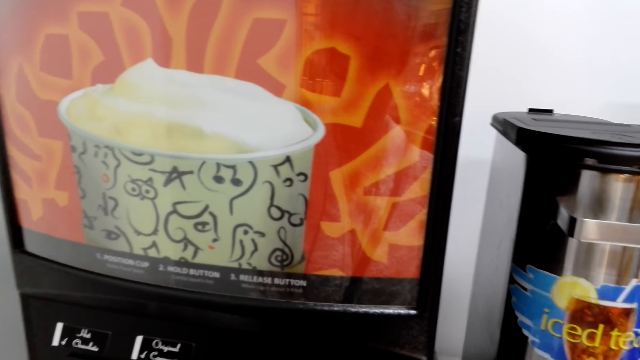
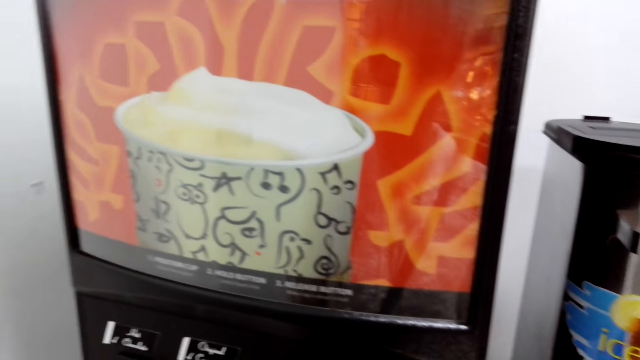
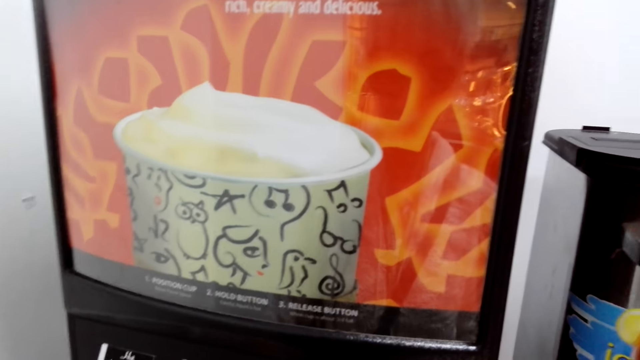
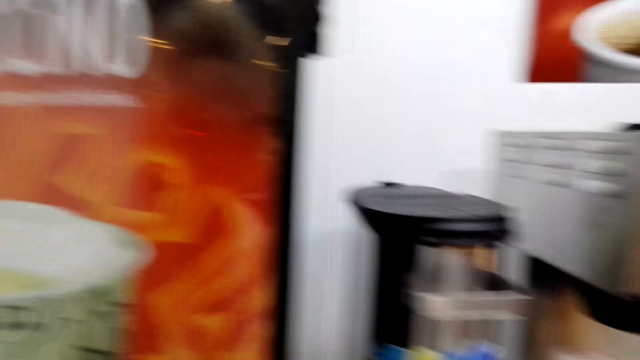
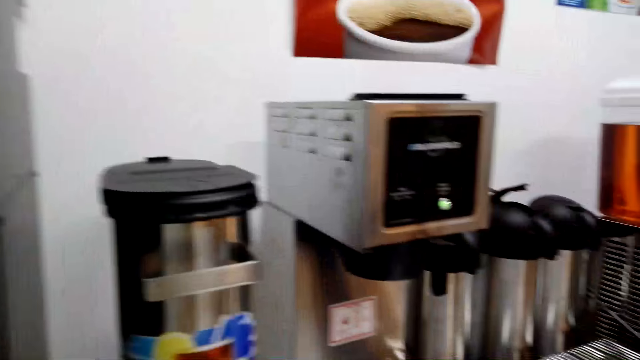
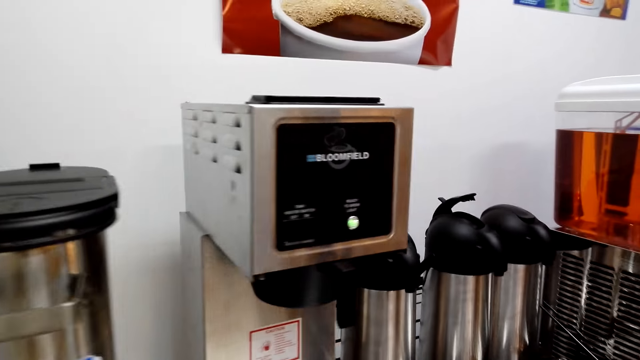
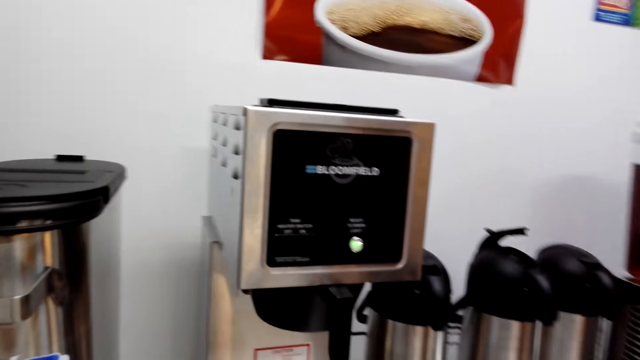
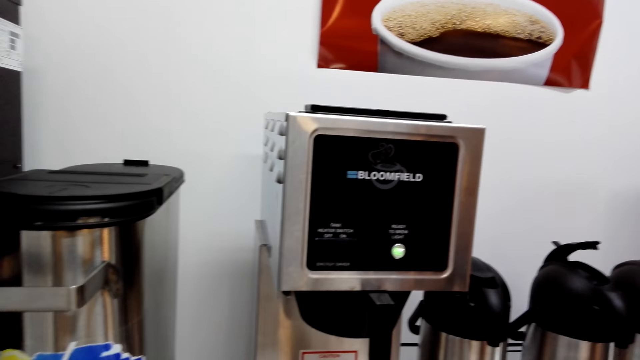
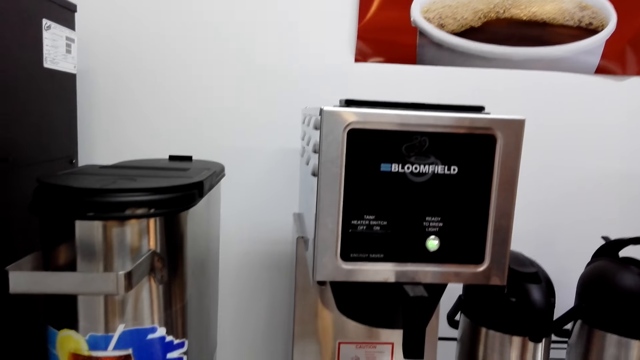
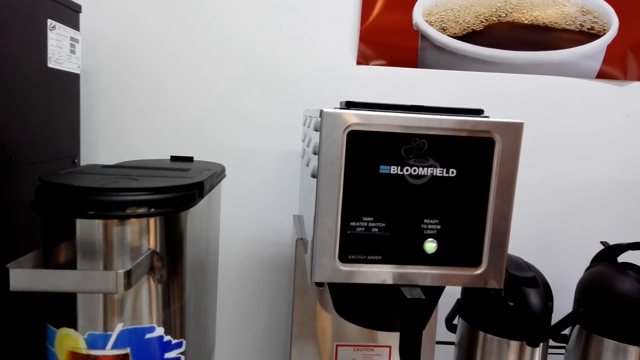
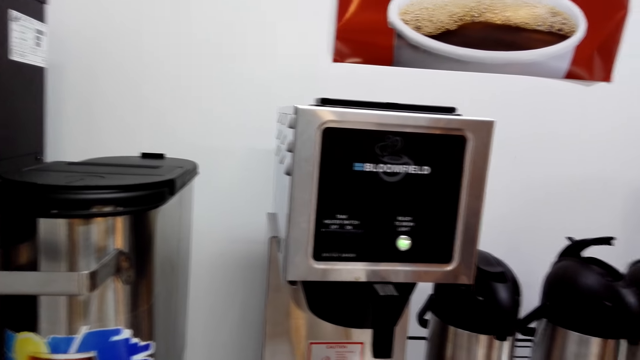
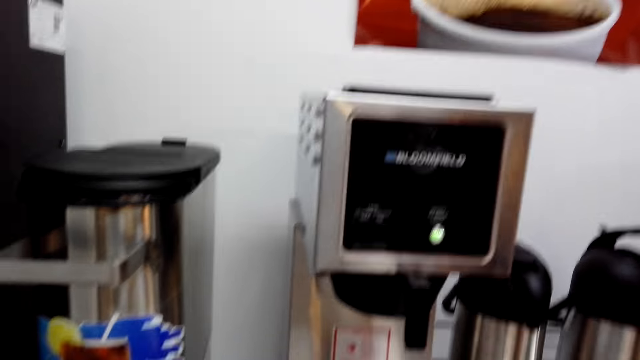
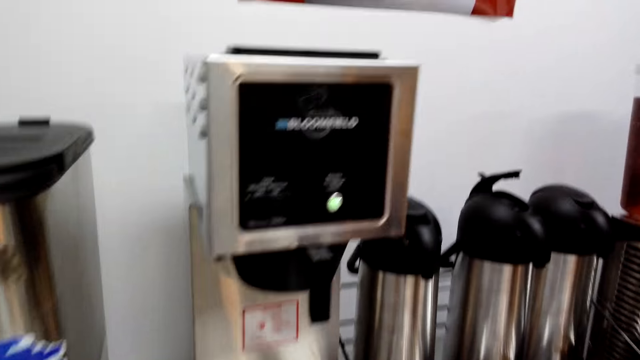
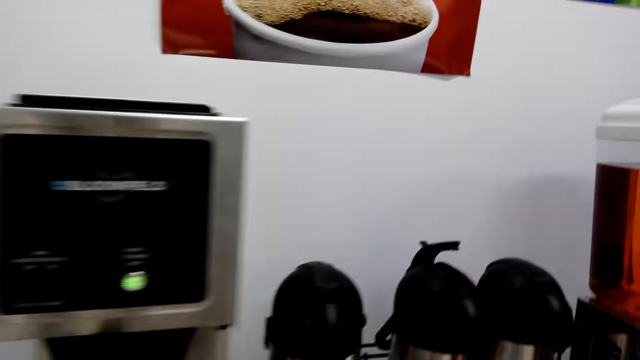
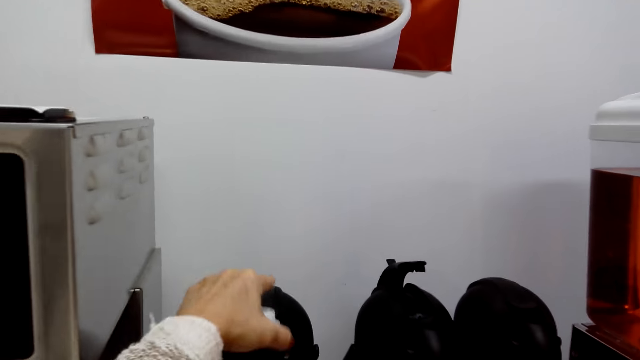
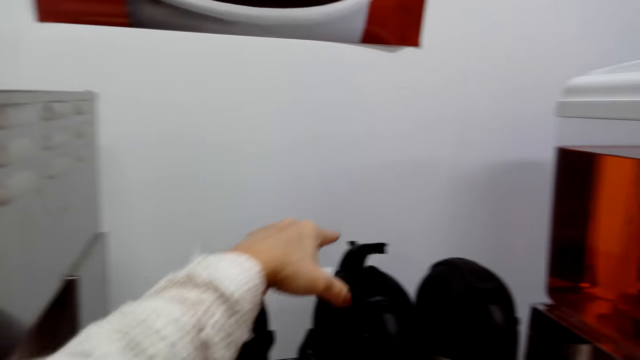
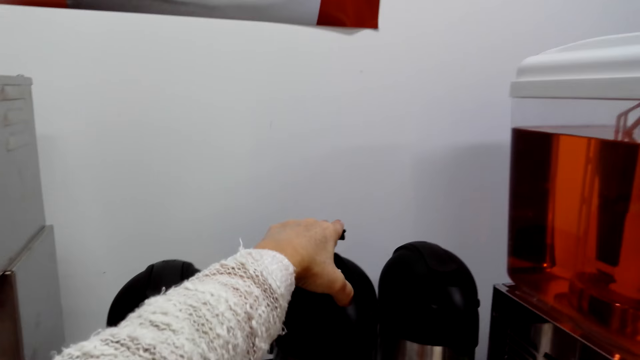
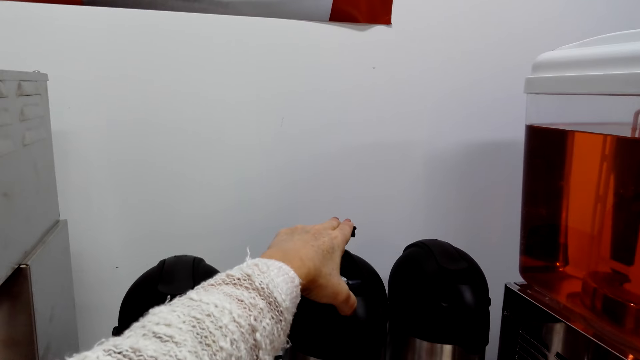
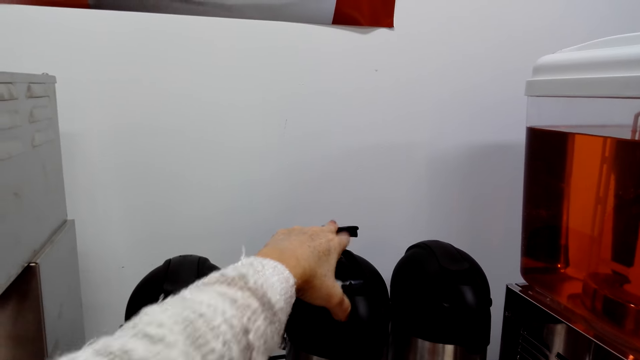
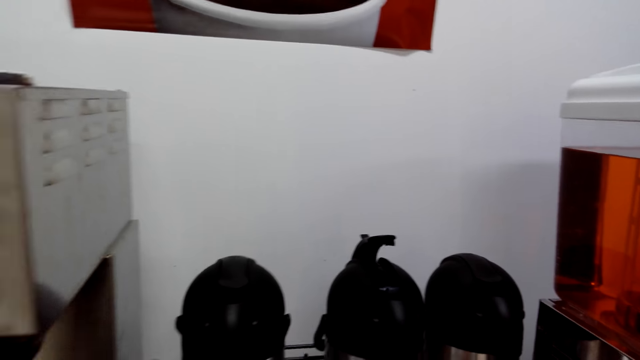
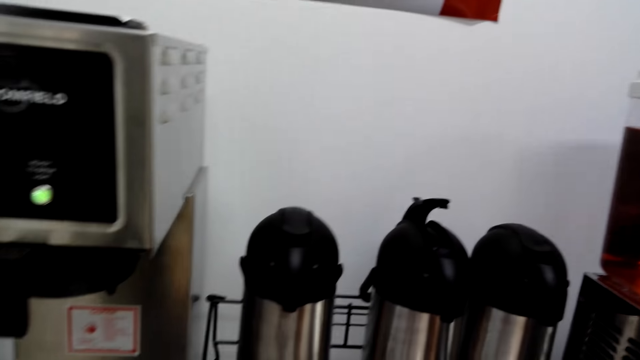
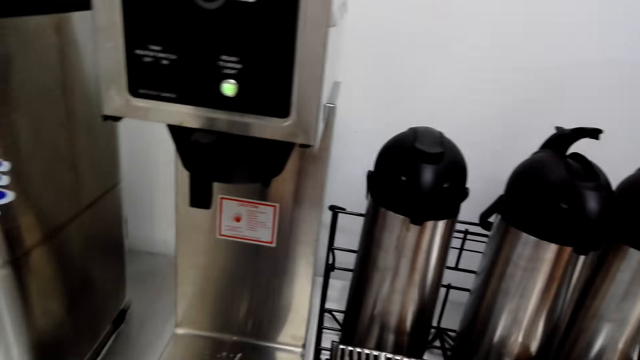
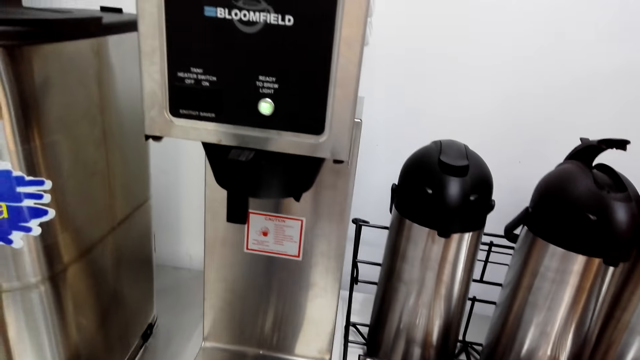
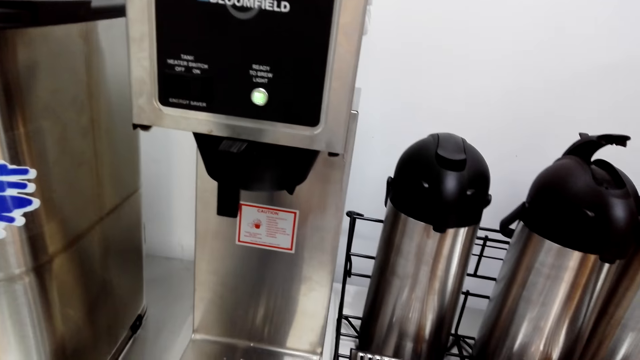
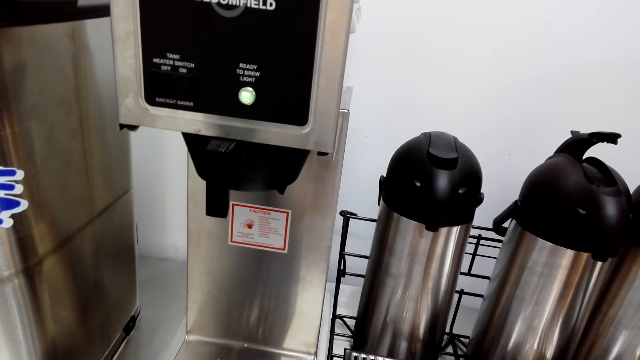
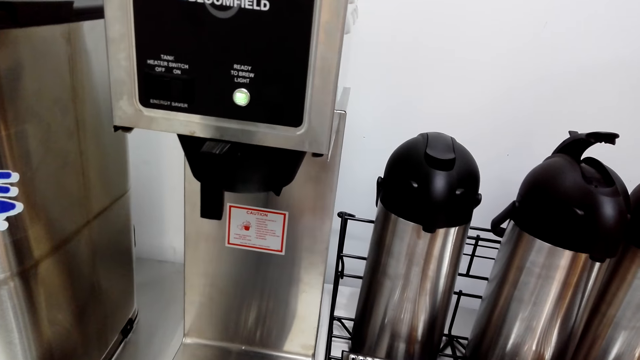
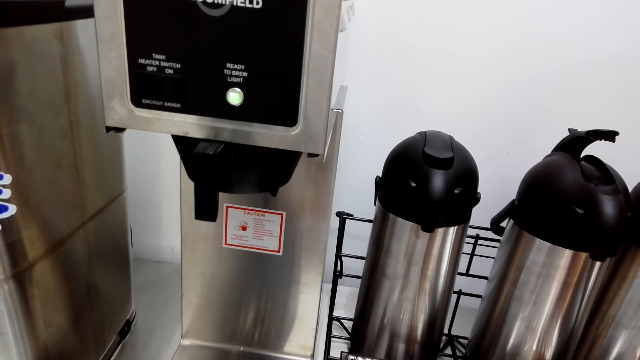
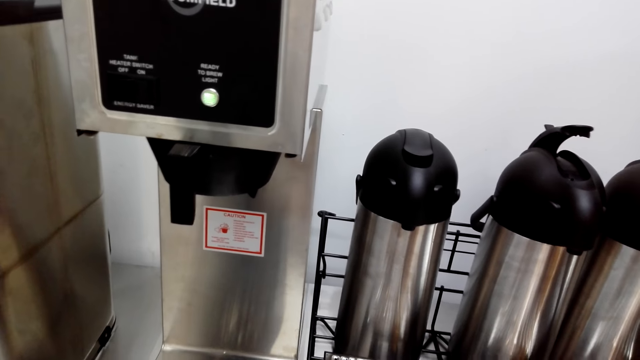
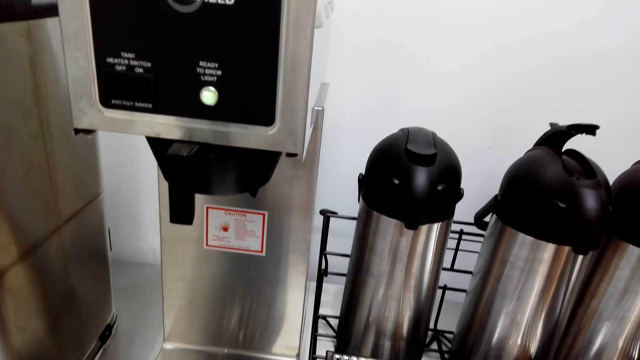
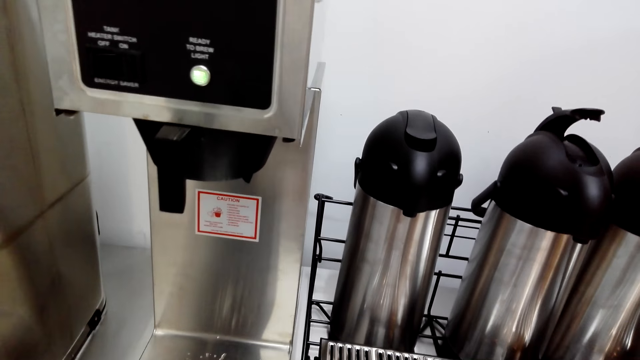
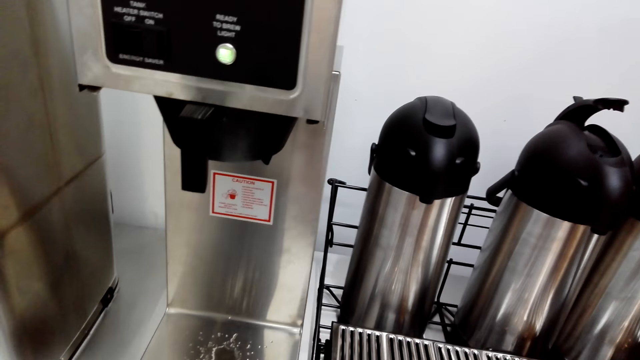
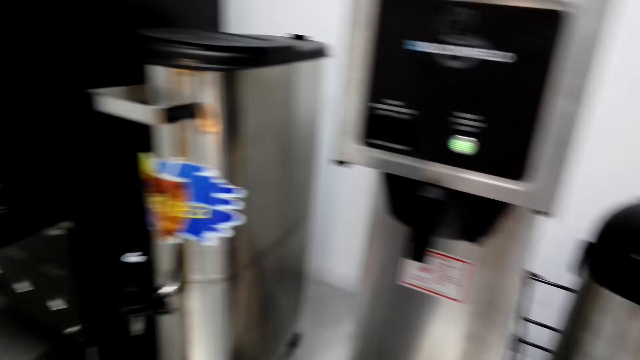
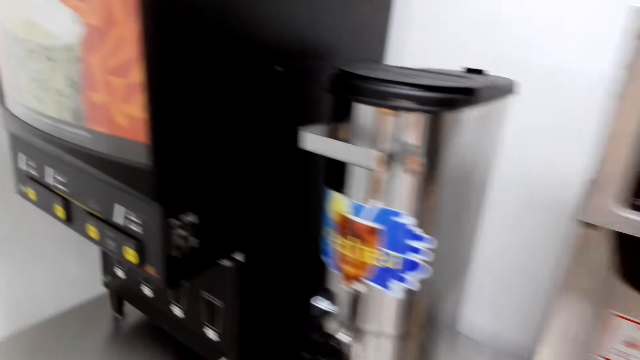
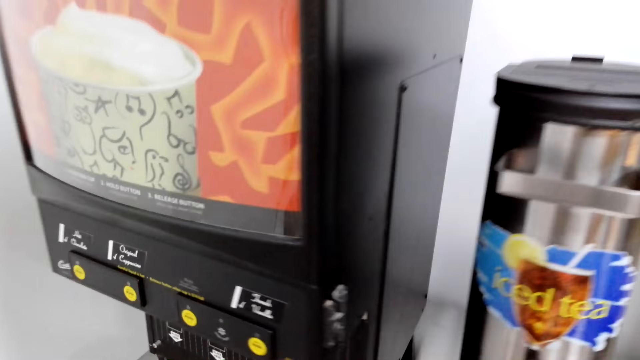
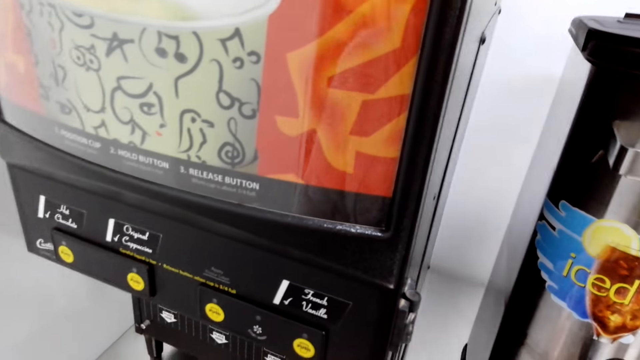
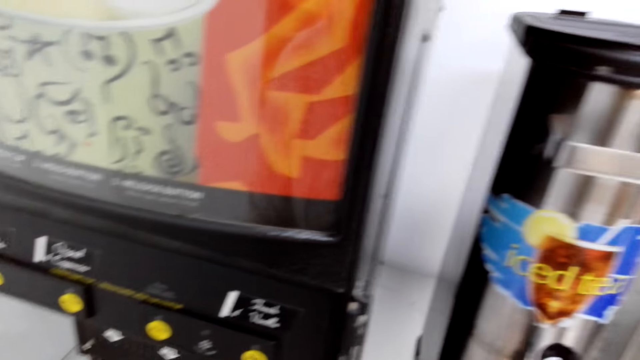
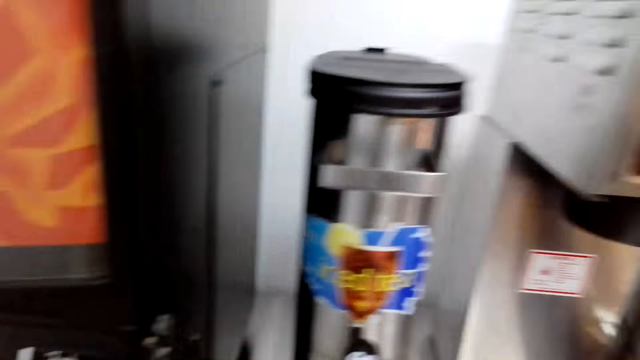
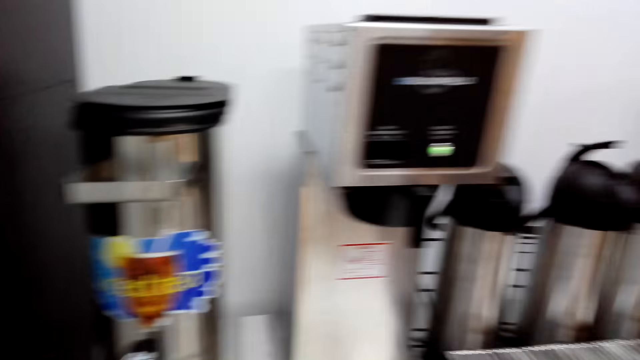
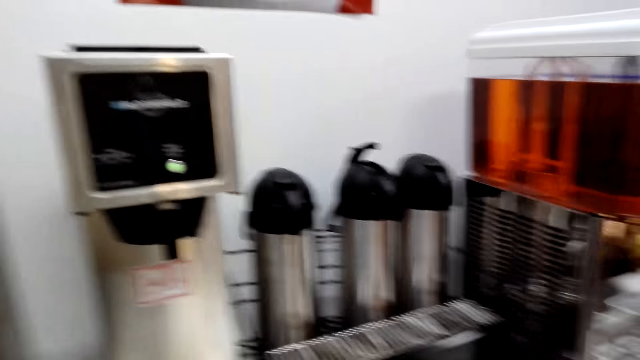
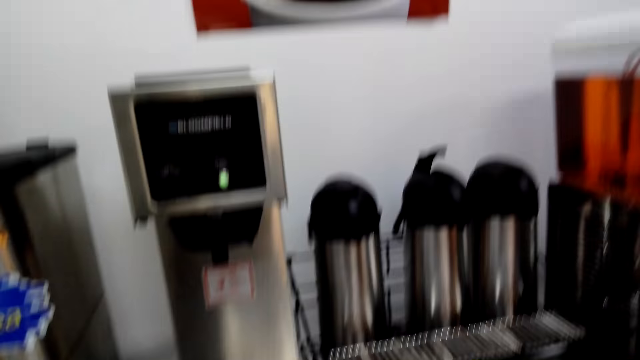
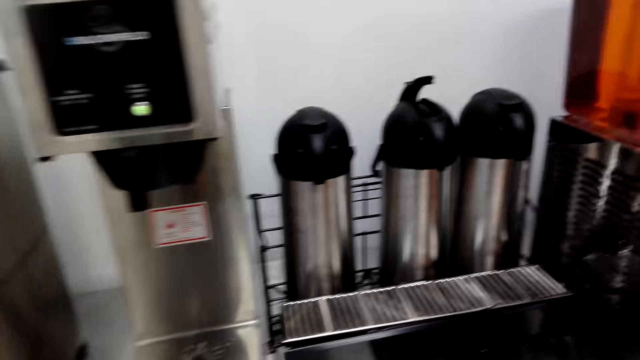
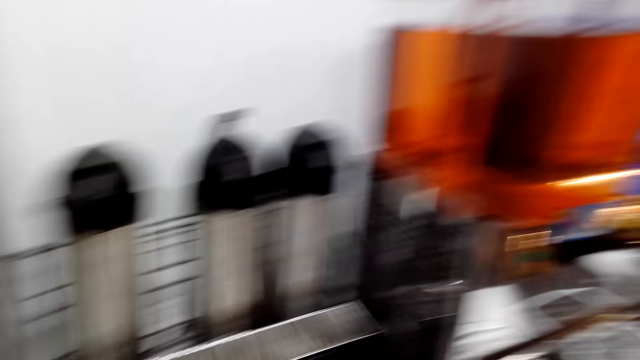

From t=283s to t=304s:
The camera wearer walks along the beverage area. They touch a thermos. They press the beverage dispenser. They move near the coffee maker.
